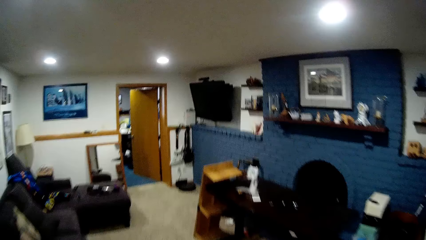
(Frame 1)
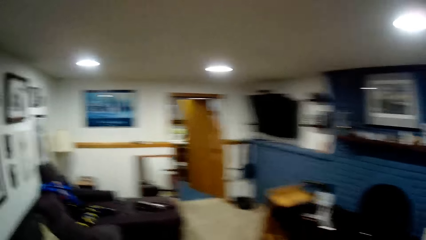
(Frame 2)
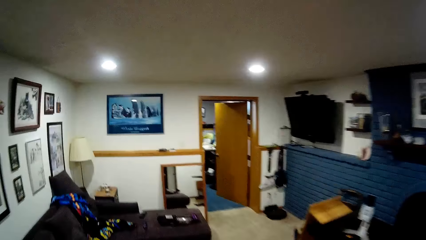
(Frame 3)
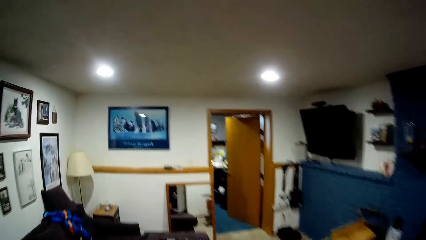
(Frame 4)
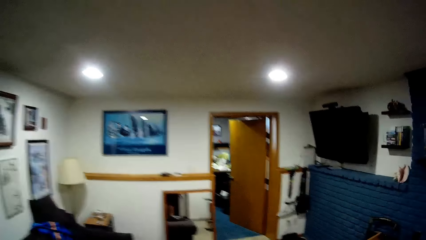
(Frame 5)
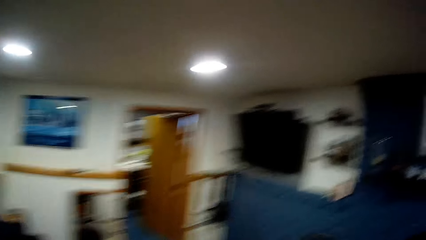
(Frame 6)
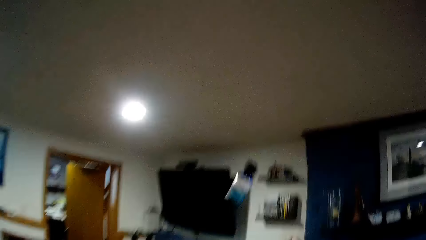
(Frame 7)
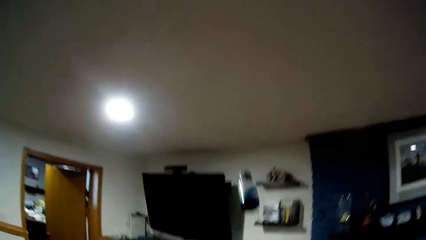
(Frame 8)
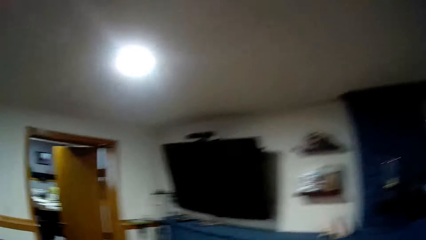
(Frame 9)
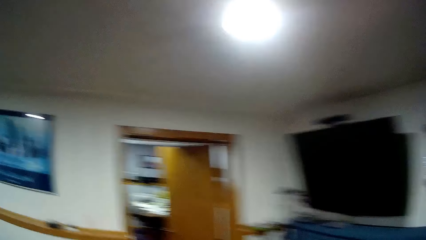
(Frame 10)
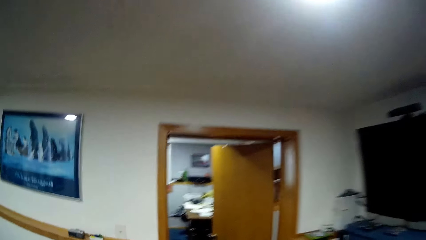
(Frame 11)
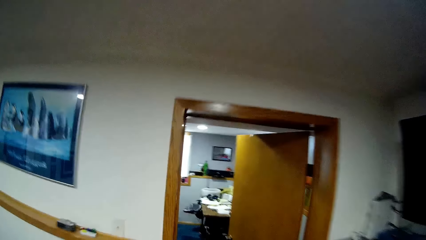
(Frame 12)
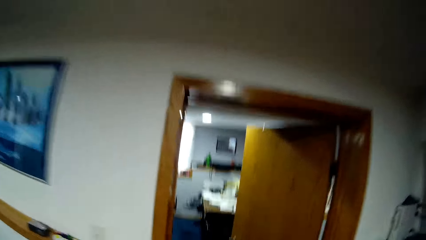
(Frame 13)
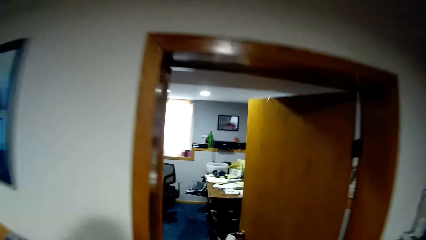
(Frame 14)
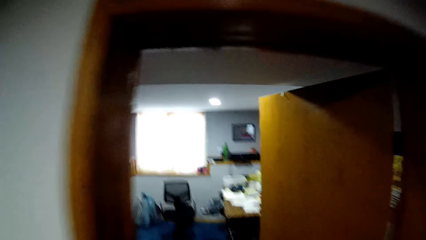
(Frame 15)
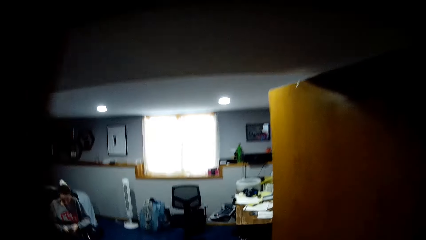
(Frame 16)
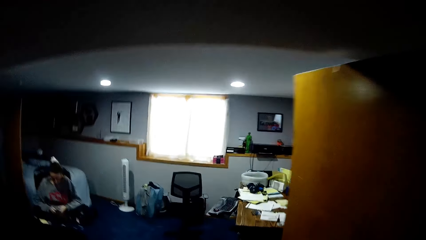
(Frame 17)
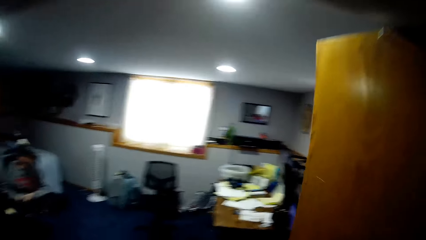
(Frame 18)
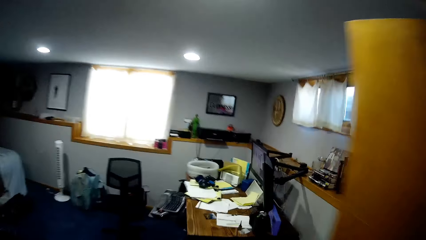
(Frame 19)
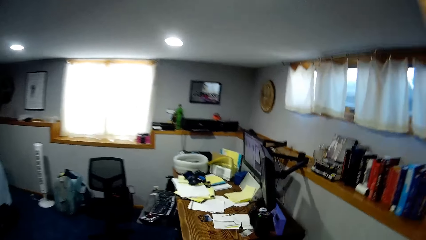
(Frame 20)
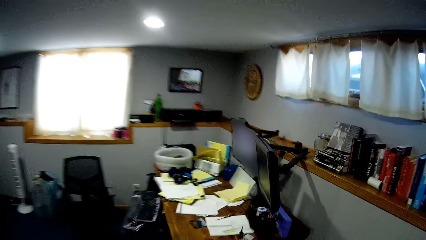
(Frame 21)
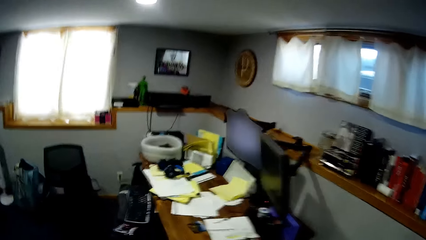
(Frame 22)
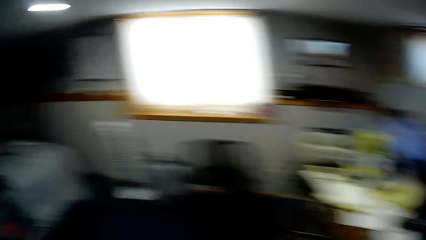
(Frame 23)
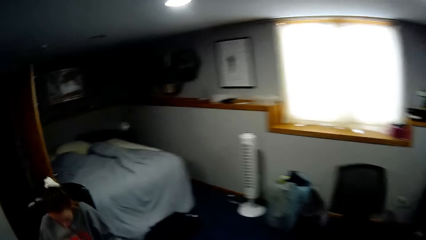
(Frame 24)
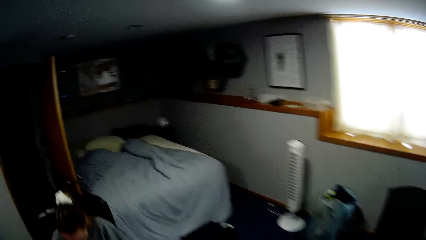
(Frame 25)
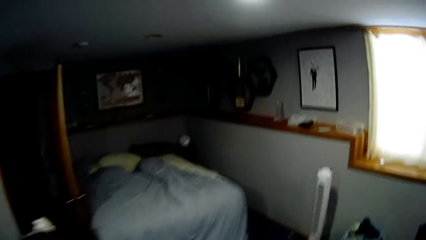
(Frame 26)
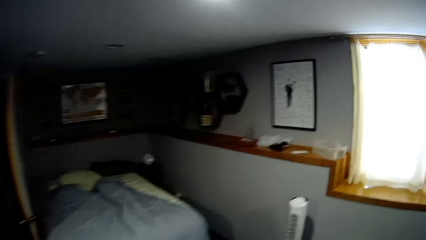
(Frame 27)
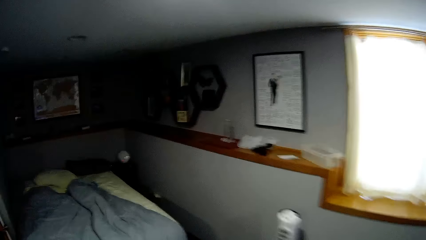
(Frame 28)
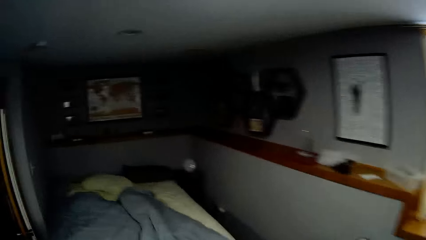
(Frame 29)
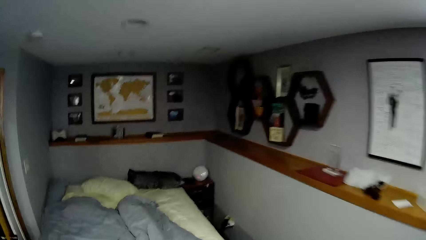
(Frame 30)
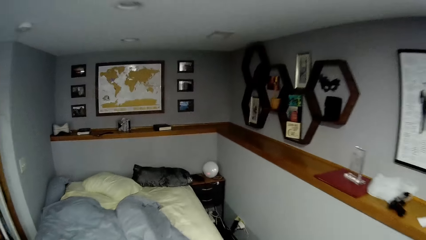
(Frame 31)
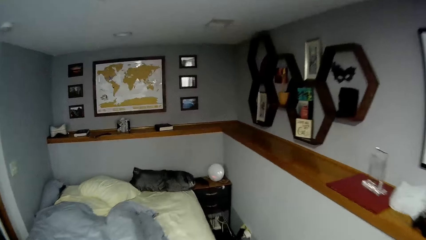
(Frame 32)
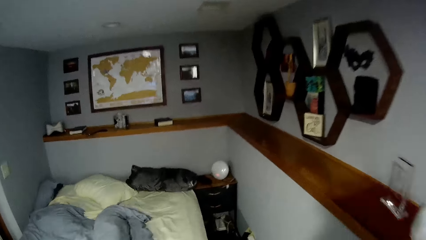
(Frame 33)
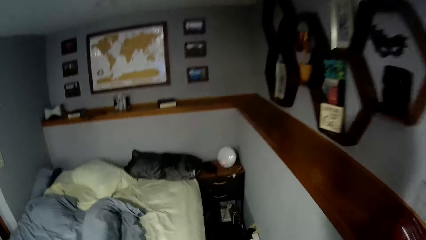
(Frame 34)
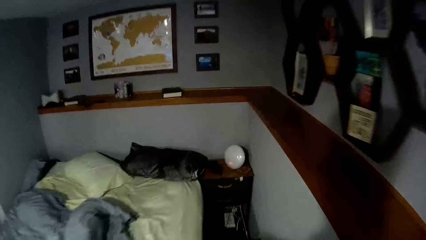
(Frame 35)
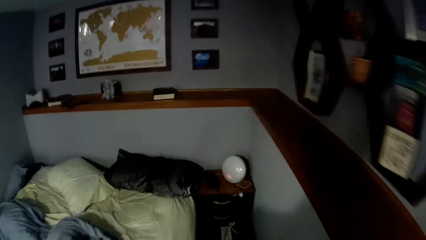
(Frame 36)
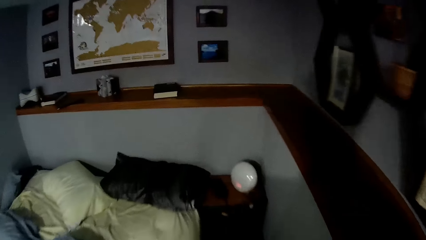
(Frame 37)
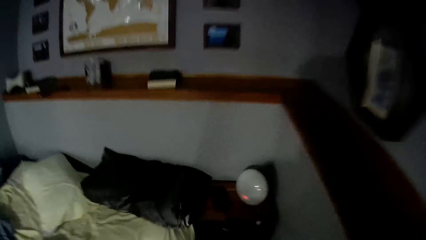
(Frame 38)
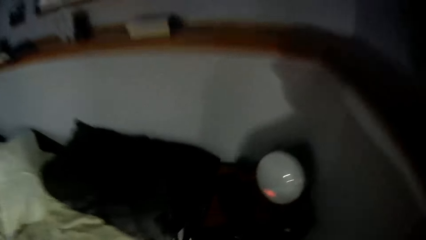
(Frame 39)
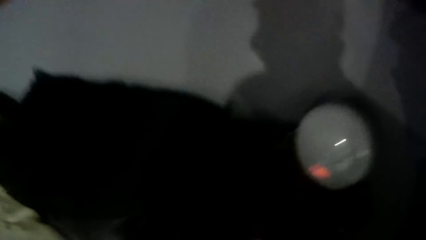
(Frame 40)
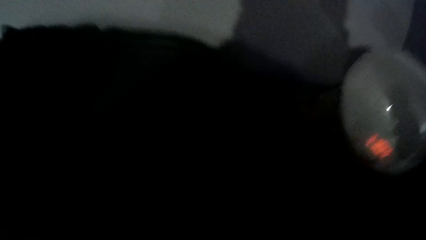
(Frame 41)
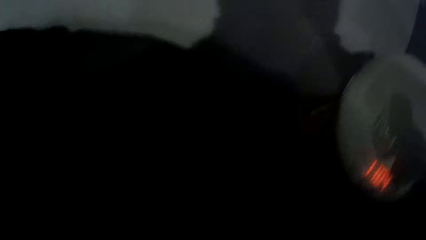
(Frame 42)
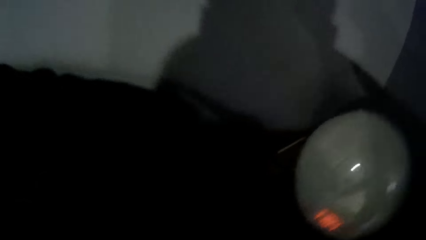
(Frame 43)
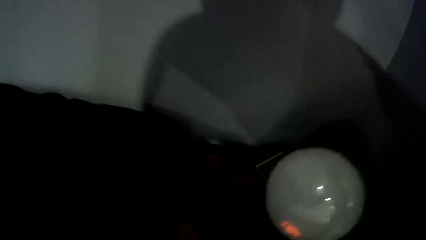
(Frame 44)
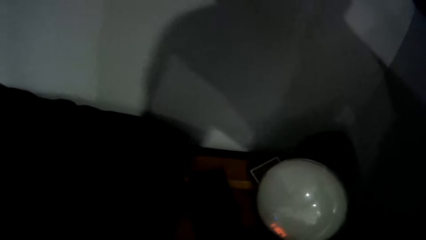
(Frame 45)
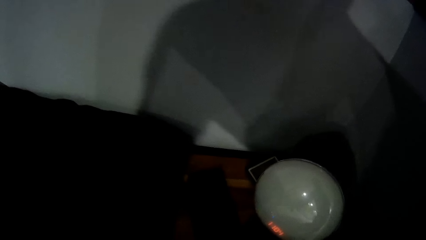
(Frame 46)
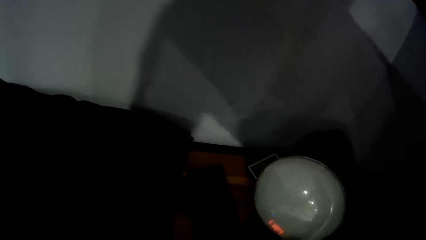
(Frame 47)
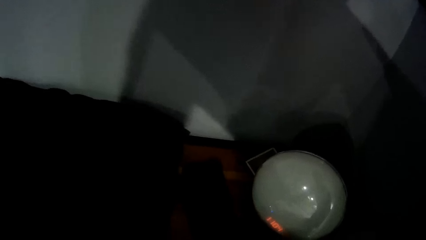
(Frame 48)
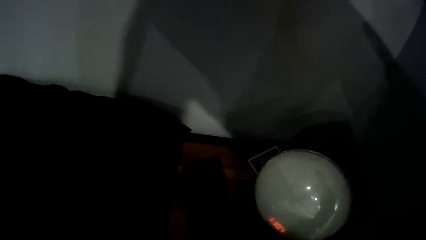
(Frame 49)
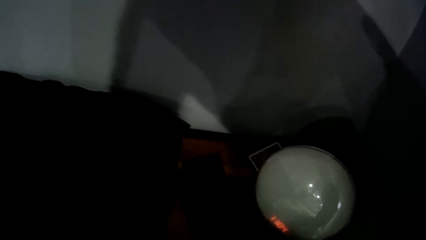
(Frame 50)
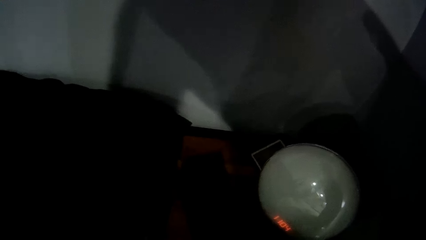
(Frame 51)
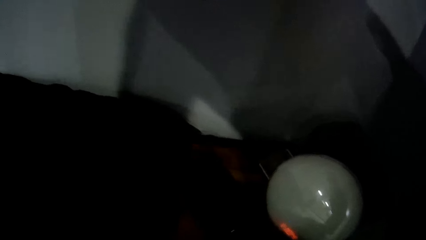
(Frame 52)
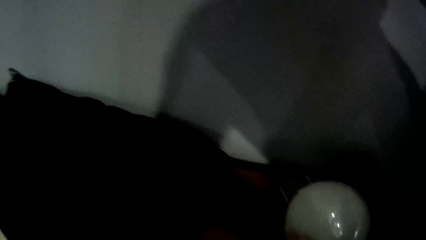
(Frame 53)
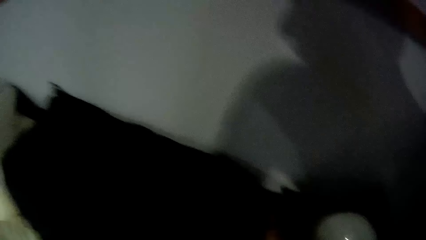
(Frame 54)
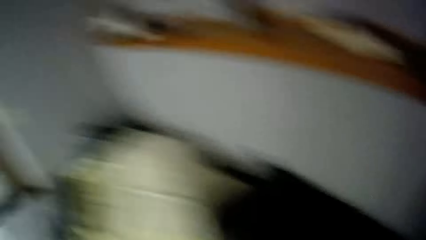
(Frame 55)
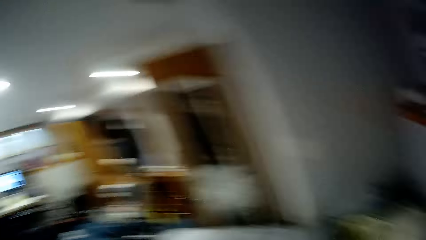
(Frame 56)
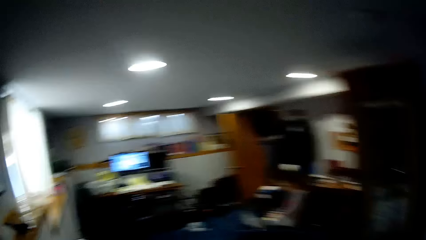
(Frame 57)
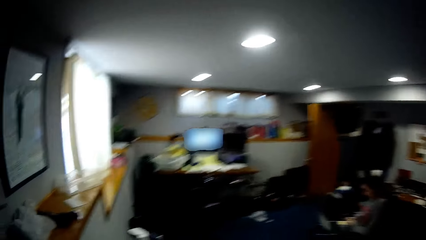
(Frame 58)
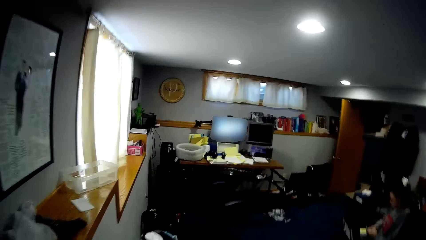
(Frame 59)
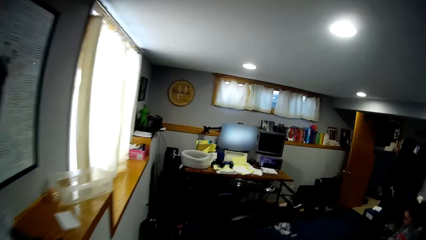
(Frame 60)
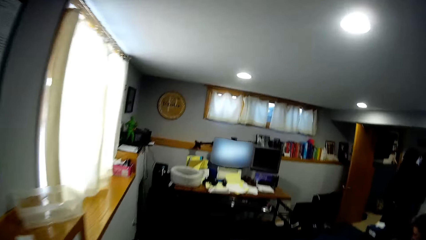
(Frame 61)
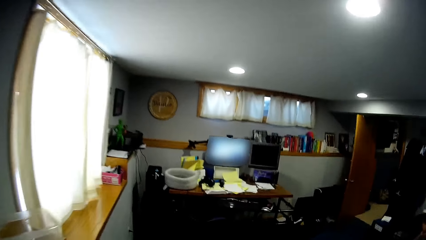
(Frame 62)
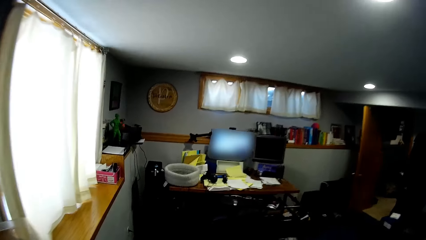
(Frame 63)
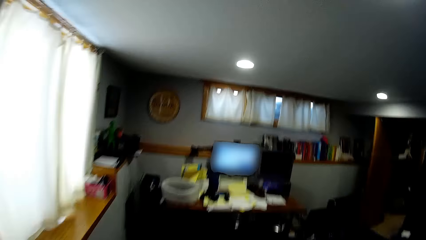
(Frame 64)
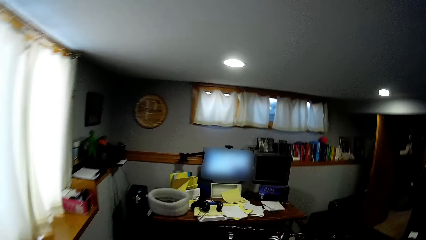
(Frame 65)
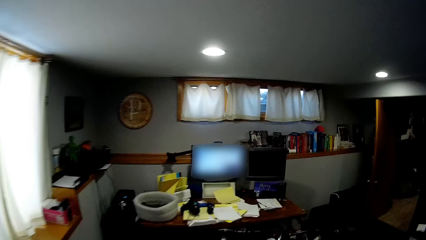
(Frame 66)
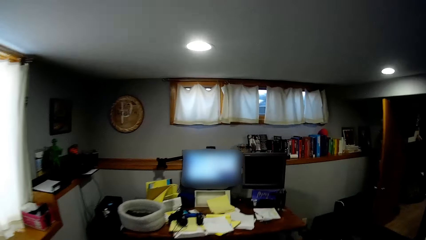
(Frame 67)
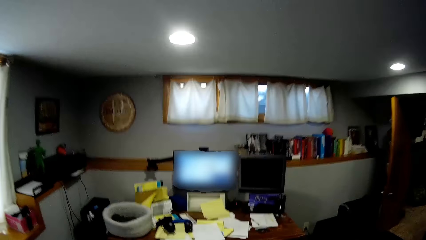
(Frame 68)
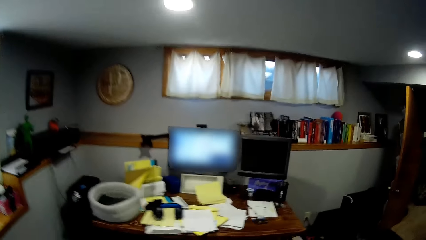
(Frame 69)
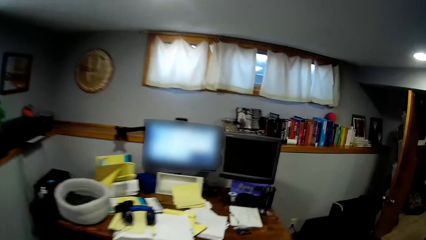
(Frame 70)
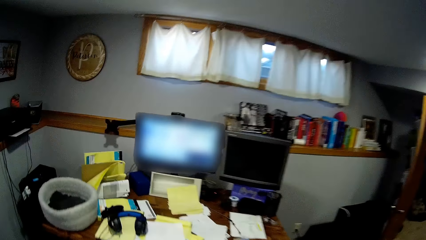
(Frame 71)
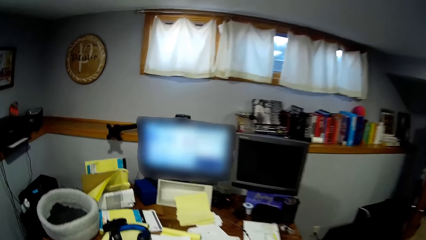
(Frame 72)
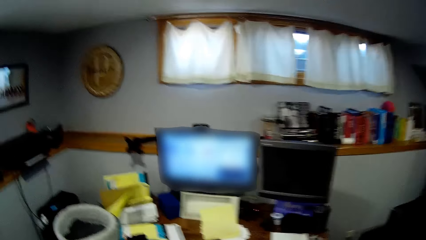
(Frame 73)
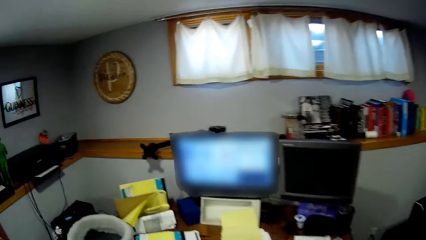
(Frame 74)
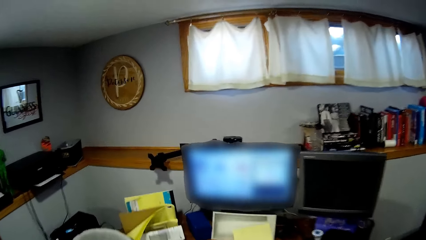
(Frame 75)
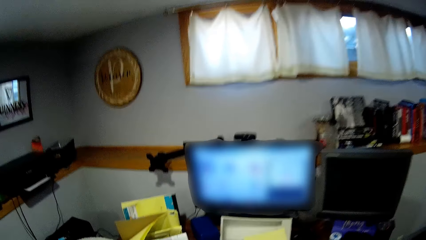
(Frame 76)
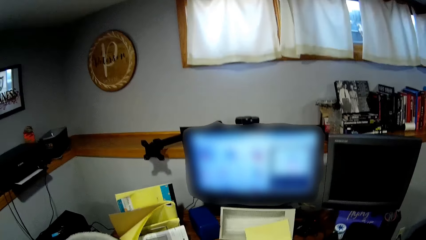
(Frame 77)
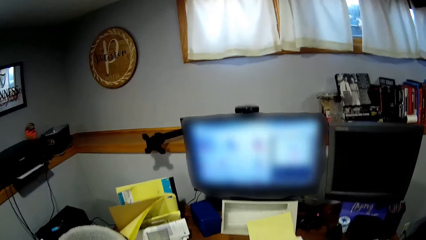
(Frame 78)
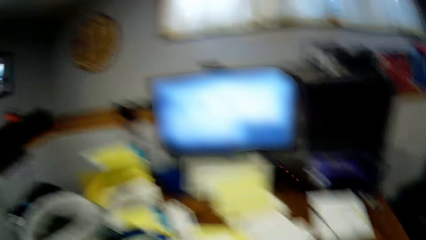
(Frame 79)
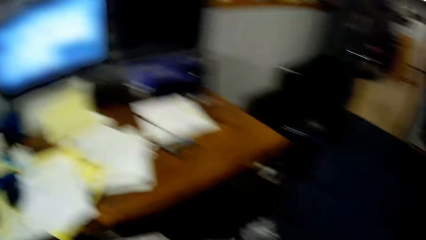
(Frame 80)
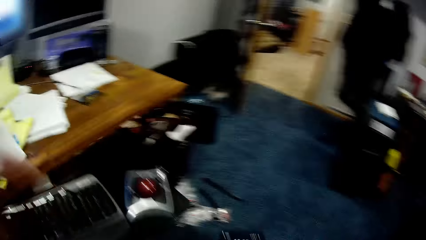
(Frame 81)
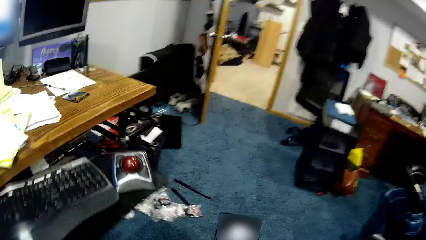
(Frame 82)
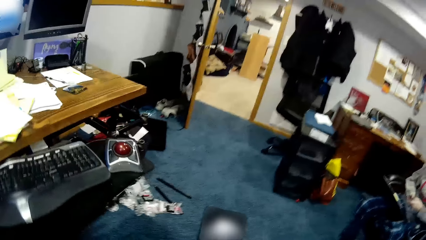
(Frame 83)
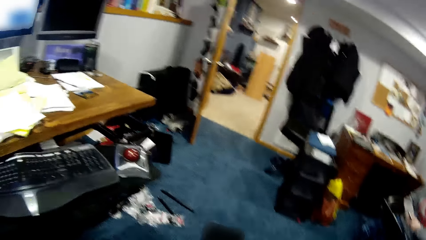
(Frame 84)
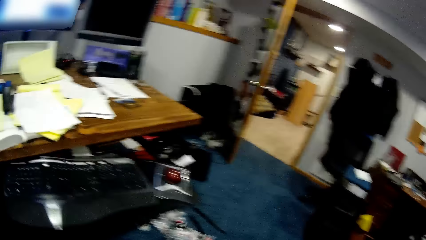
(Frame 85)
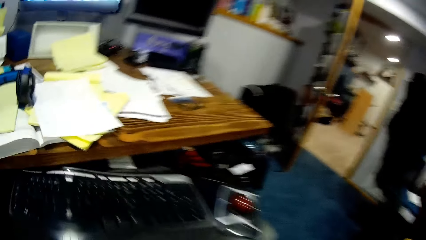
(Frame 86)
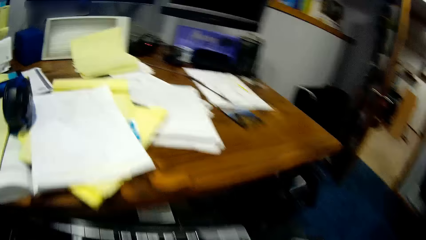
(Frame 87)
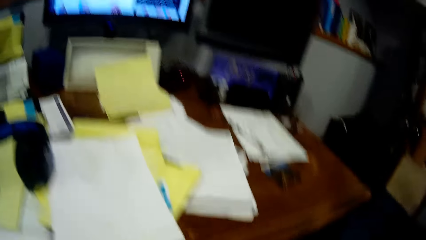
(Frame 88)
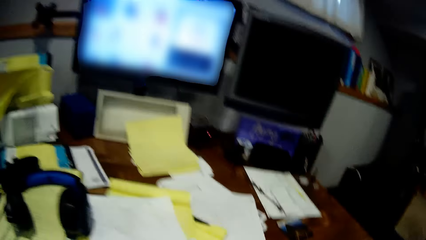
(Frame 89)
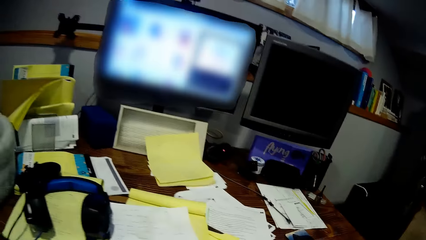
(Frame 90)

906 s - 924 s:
The camera wearer throws a bottle in the air. They walk into another room. They pick up a phone. They scroll the phone.
